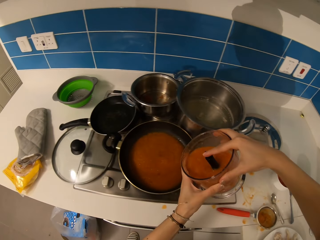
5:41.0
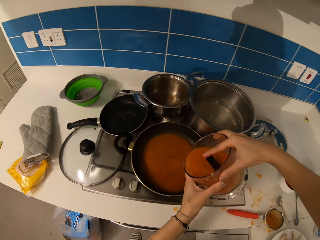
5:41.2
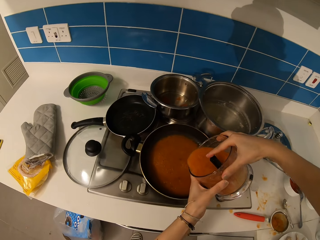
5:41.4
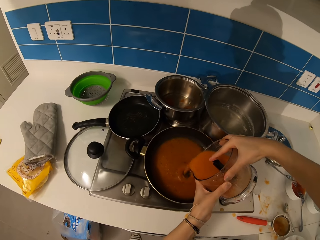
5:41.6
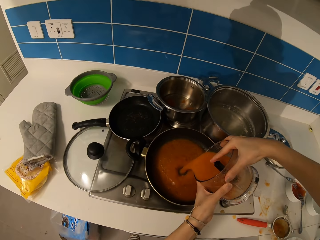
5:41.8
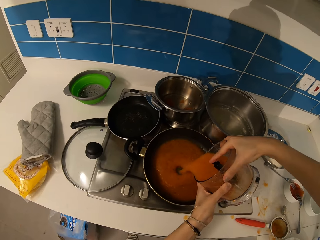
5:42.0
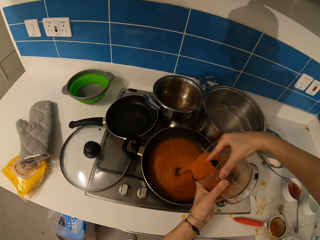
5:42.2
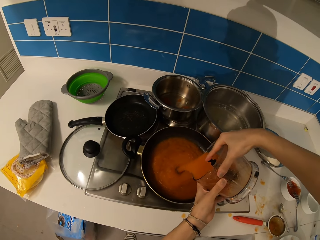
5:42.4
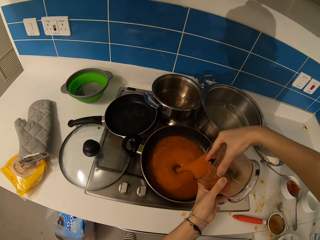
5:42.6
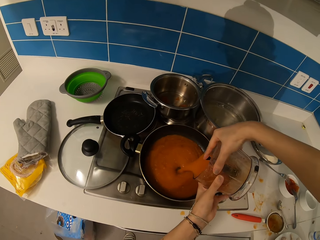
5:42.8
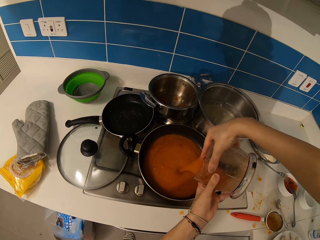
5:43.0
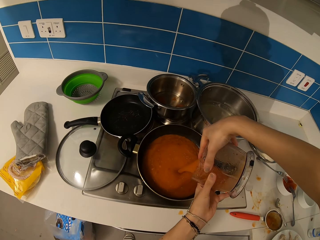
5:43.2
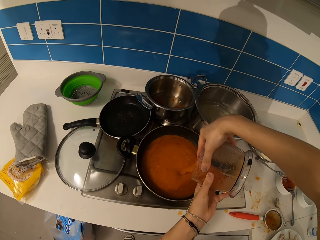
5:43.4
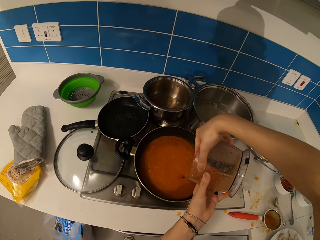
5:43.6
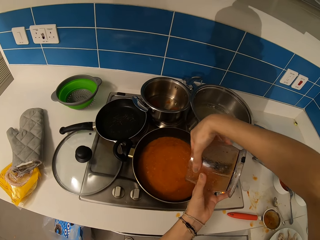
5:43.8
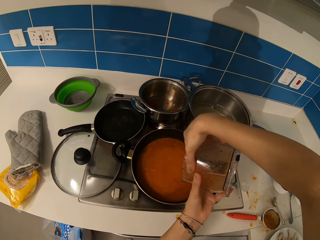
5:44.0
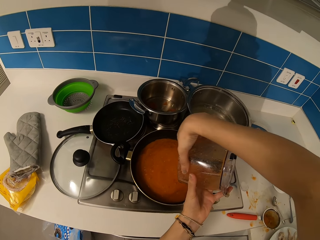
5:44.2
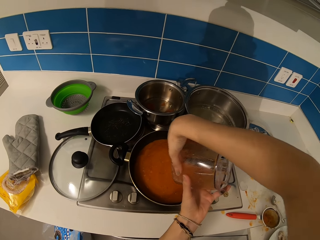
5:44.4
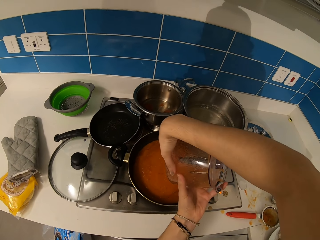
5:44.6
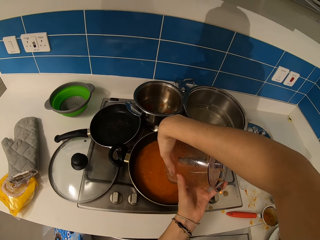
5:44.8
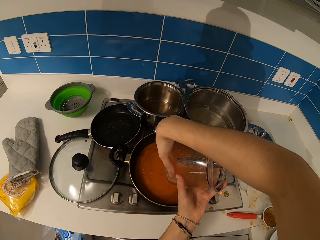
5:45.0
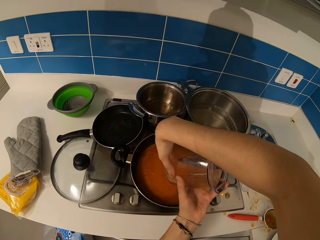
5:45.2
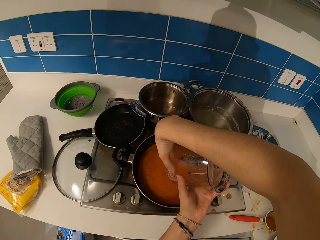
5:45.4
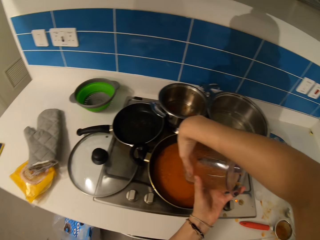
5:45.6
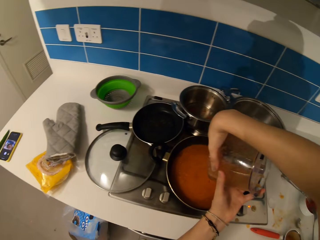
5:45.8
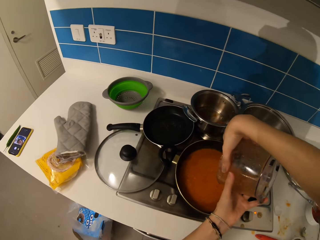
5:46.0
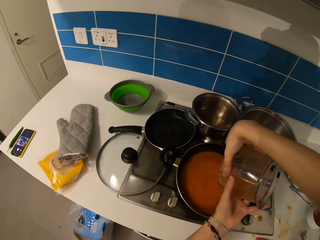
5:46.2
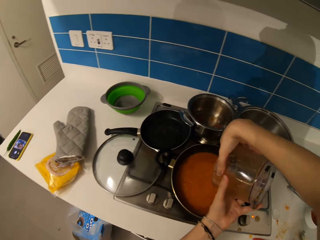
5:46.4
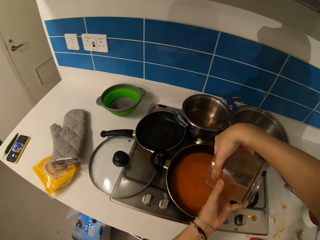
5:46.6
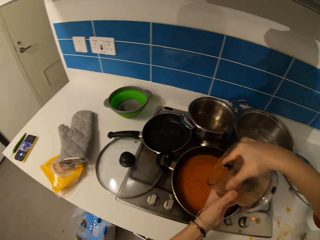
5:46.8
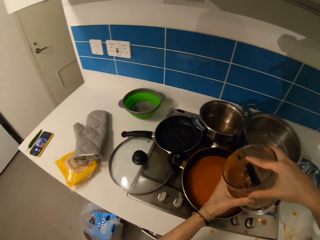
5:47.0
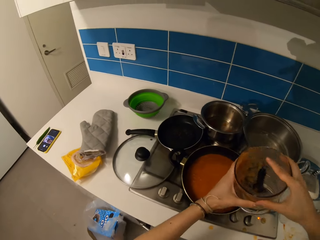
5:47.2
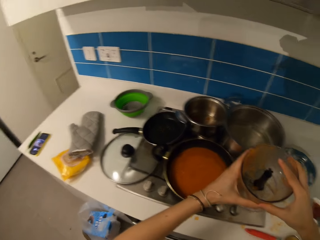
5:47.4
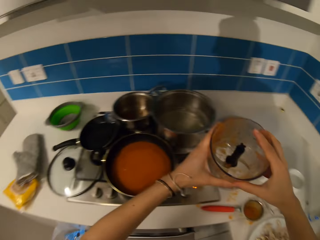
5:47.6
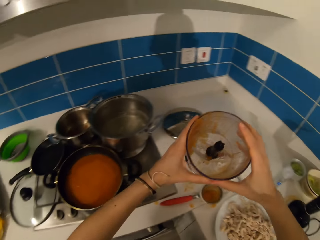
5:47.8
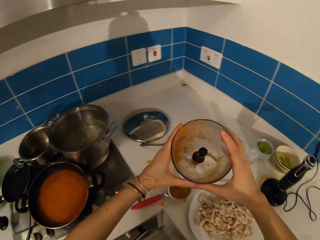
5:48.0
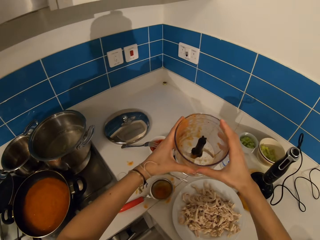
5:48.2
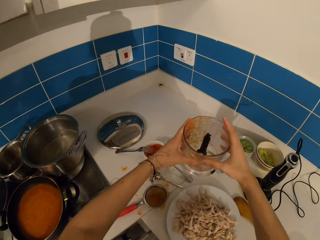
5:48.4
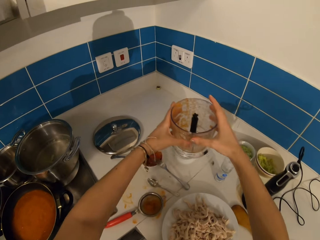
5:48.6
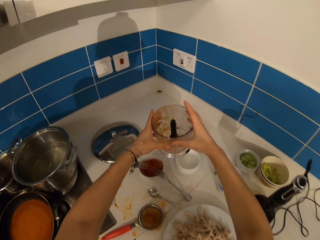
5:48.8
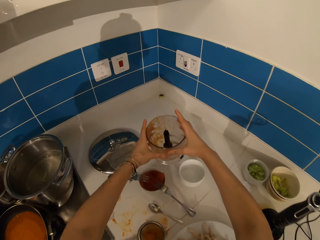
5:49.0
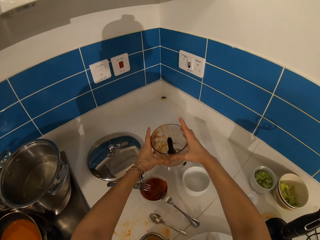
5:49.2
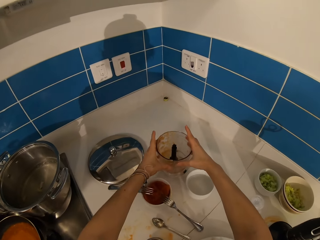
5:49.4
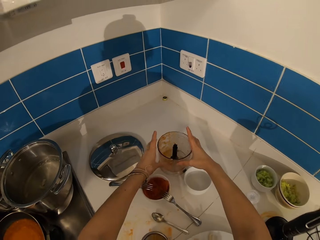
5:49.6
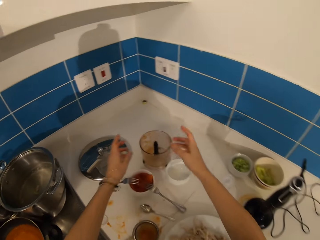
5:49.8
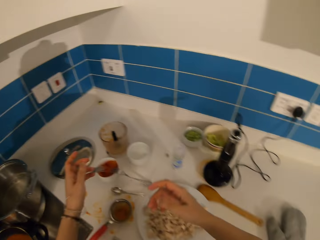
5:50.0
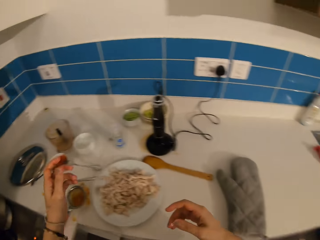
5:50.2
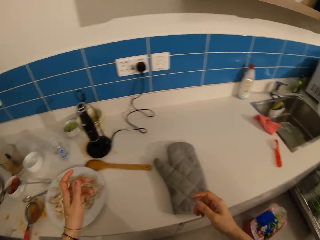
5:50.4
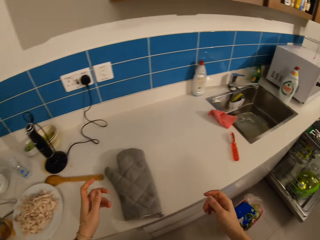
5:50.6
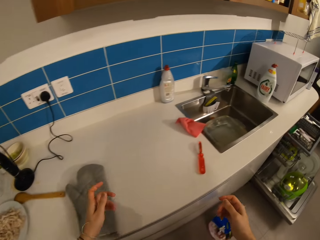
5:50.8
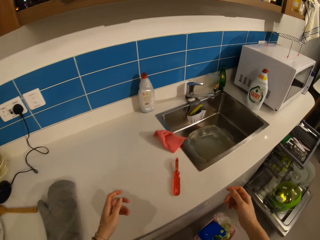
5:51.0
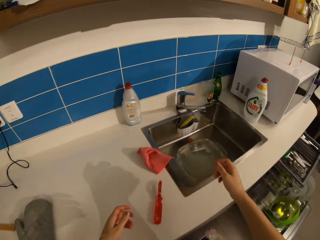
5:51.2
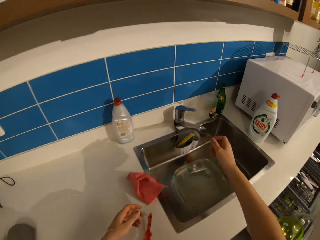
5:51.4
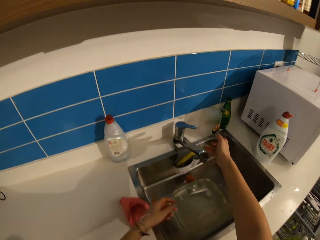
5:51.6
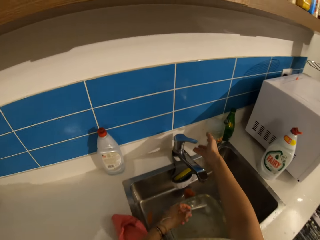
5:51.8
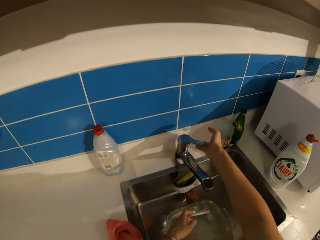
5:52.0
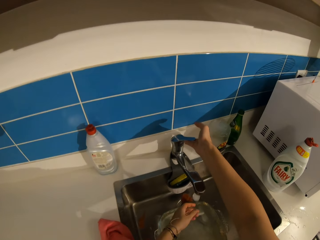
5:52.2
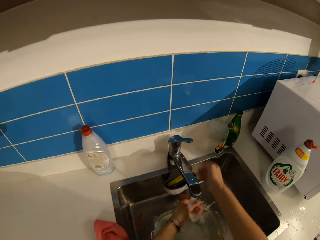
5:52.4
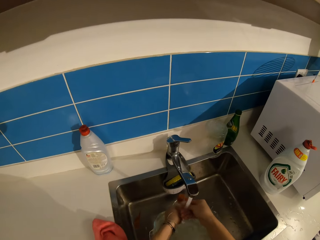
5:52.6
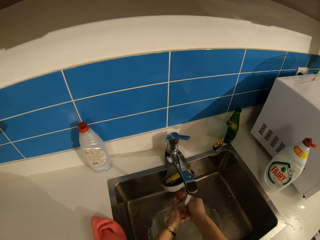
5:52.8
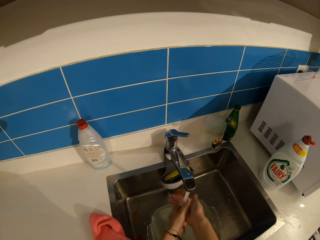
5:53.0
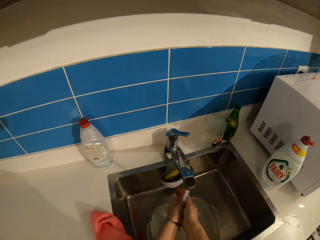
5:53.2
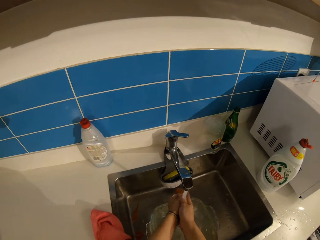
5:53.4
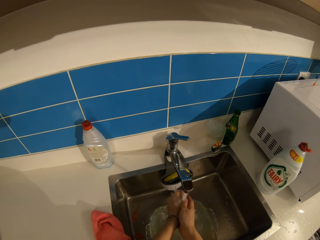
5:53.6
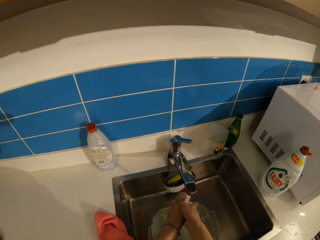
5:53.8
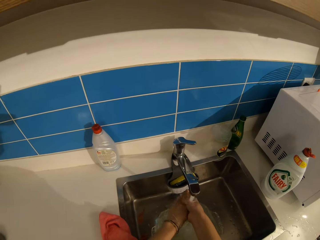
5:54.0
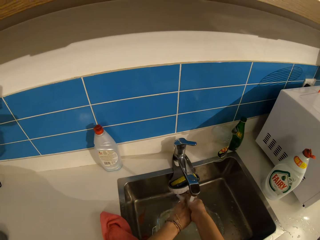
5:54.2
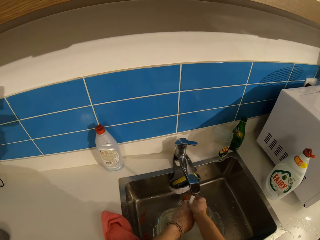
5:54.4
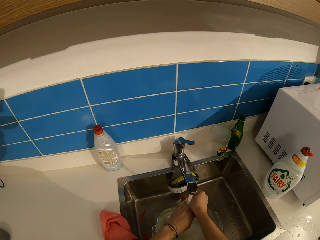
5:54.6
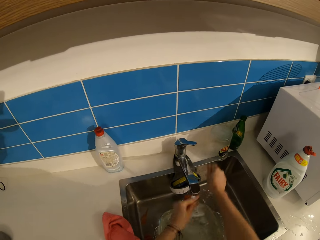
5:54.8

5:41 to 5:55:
The camera wearer picks up the blender. They pour the mixer in the stew. They put the blender on the table. They walk to the sink. They open a tap. They wash their hands.

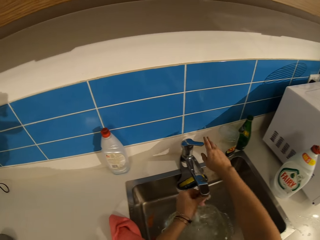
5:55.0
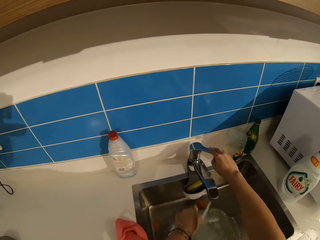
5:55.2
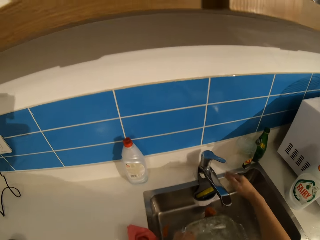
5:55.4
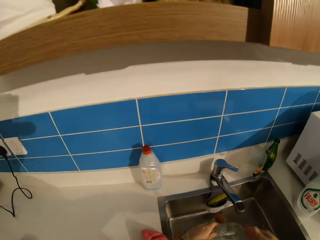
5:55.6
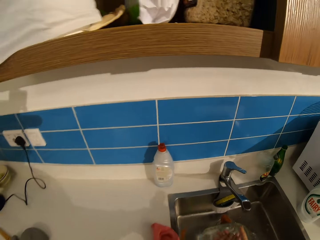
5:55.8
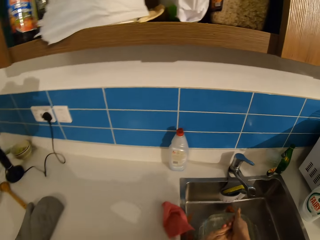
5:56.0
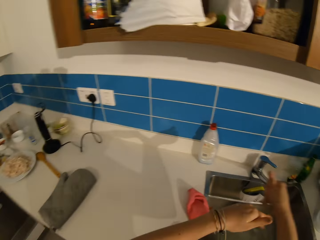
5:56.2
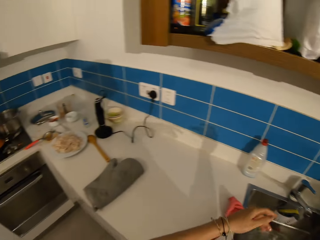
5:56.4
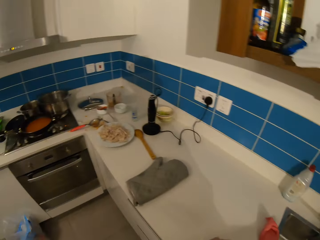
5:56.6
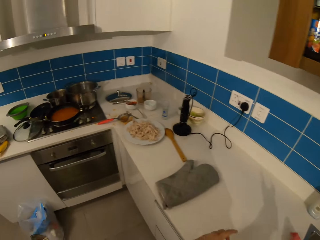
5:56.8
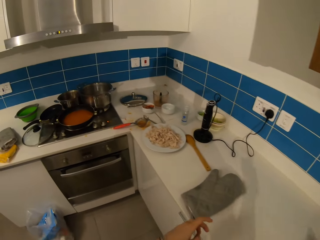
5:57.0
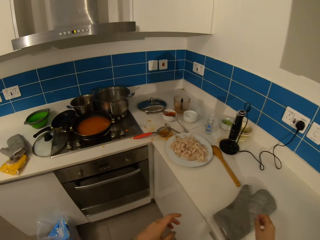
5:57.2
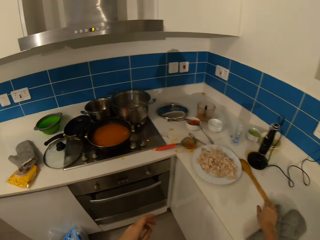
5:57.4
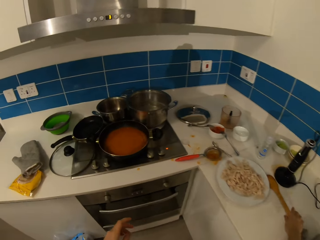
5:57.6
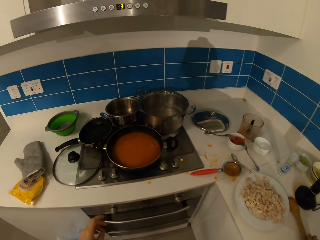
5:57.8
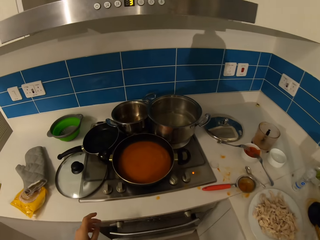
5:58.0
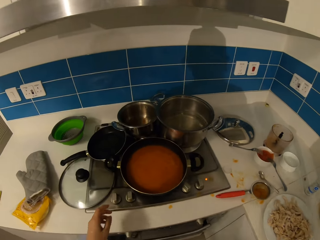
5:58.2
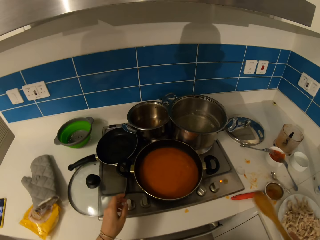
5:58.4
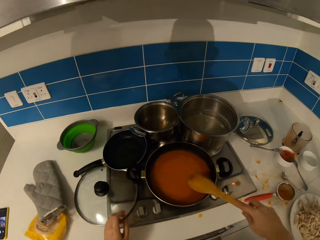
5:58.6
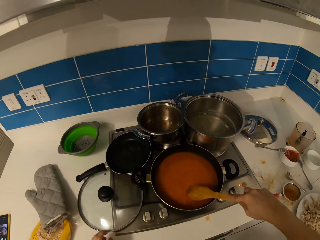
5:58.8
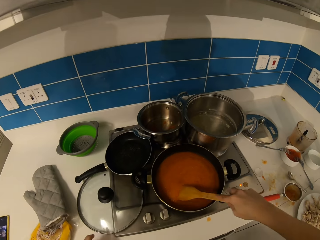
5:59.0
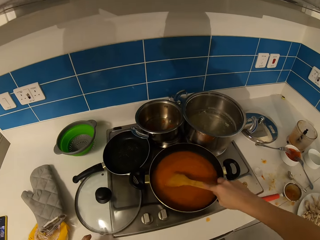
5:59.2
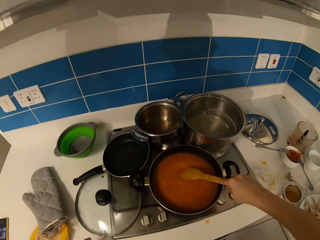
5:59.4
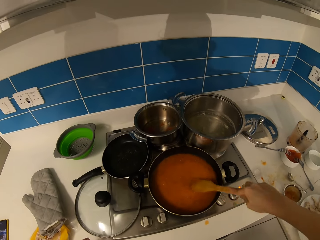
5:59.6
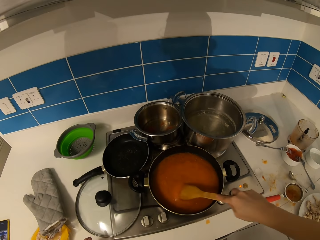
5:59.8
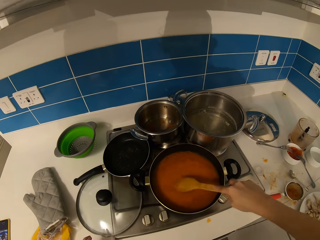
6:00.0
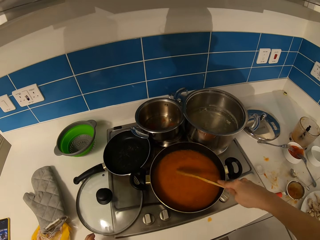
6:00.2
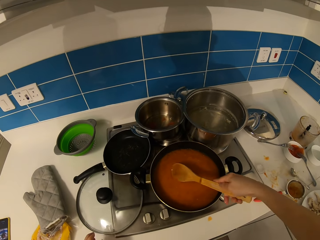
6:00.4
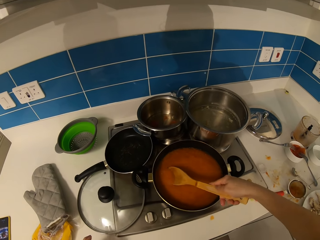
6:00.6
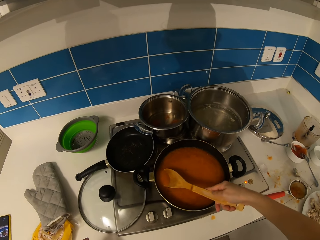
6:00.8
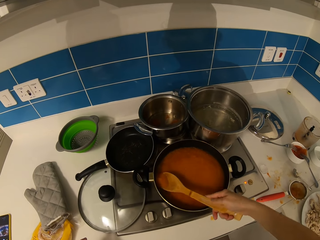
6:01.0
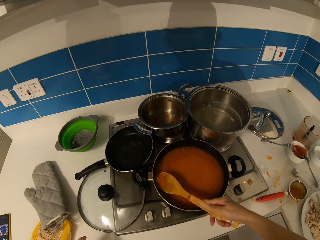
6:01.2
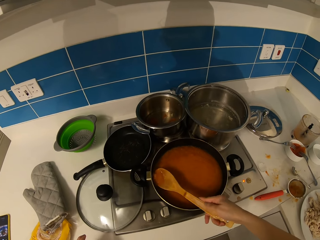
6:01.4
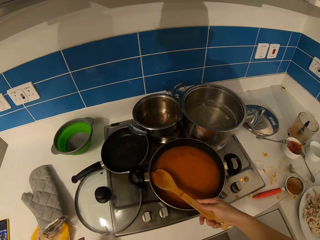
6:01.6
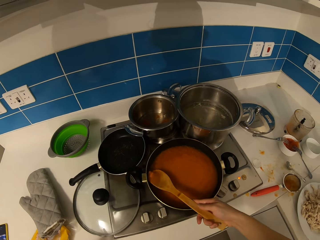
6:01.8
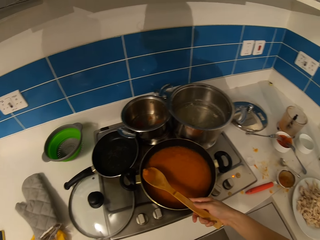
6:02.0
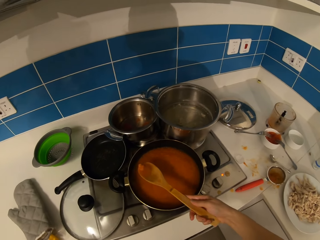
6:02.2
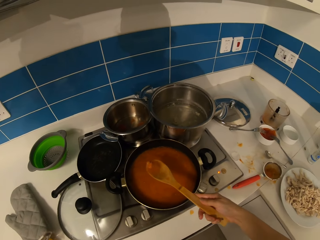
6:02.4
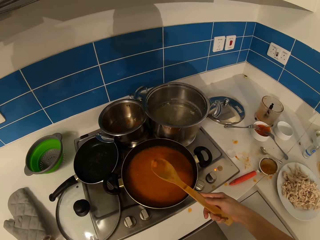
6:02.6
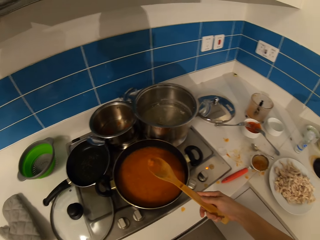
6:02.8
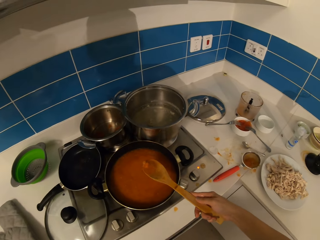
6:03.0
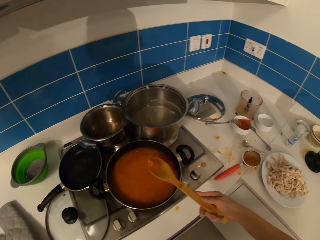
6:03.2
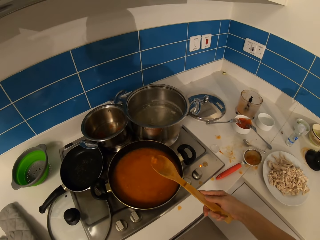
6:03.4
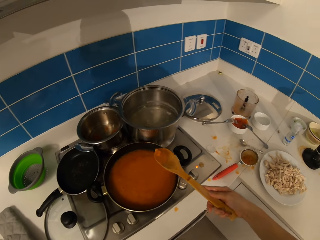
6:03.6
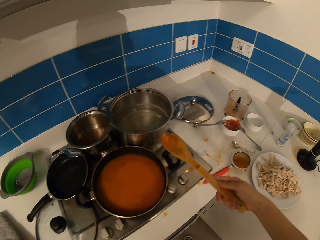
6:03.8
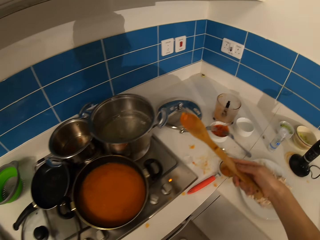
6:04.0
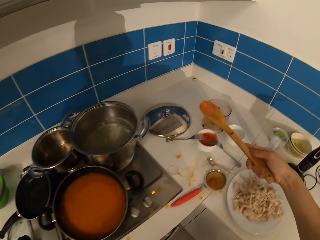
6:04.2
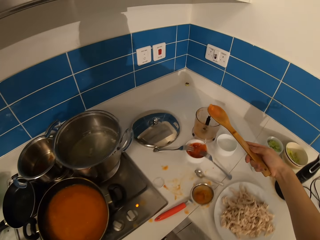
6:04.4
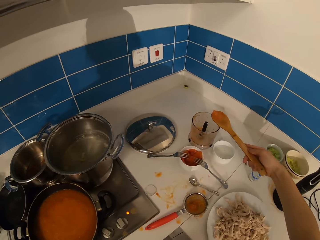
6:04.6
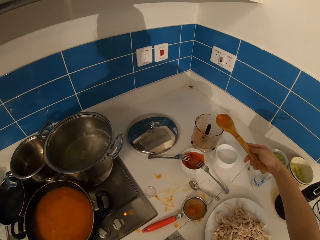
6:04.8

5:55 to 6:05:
The camera wearer closes the tap. They walk. They pick up a spoon. They stir the stew. They scoop the stew.
